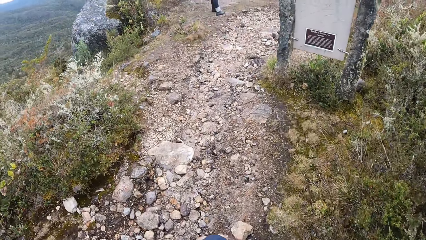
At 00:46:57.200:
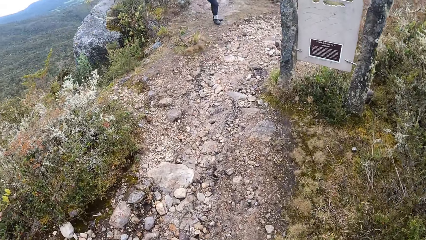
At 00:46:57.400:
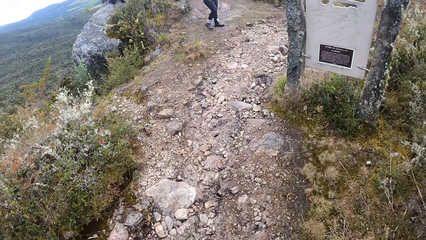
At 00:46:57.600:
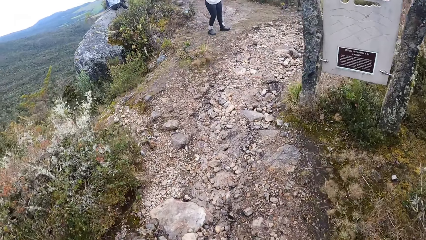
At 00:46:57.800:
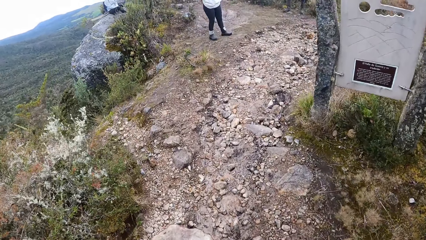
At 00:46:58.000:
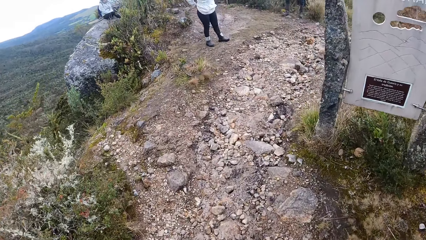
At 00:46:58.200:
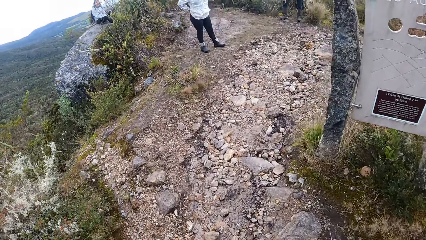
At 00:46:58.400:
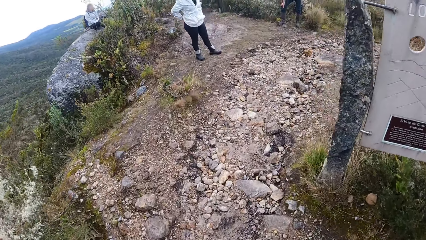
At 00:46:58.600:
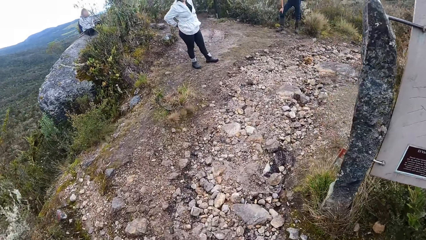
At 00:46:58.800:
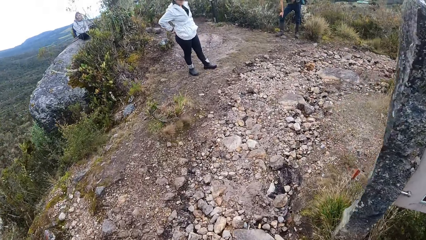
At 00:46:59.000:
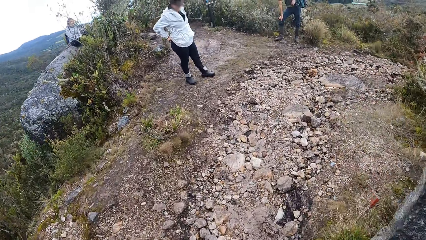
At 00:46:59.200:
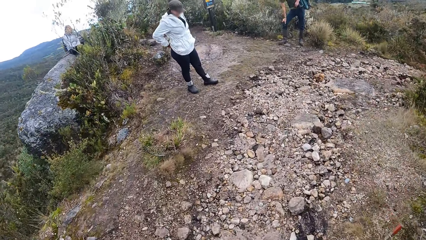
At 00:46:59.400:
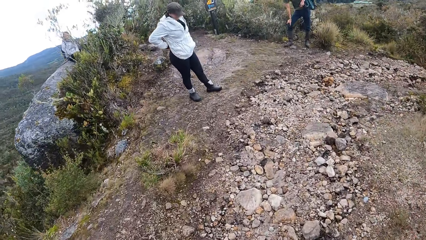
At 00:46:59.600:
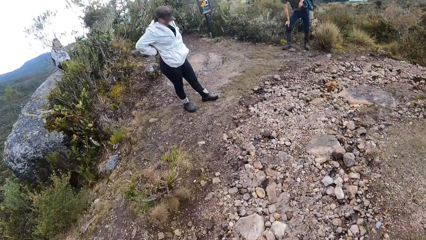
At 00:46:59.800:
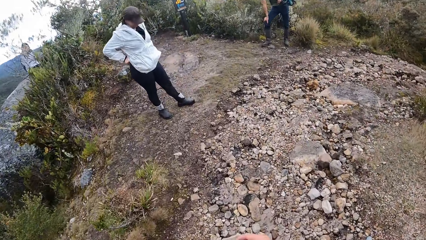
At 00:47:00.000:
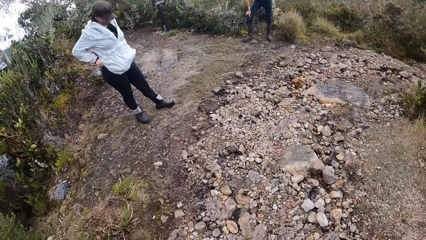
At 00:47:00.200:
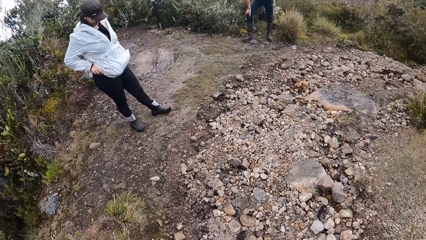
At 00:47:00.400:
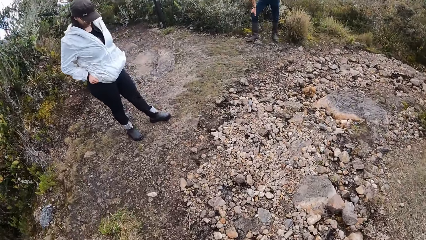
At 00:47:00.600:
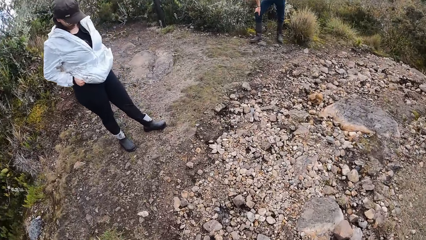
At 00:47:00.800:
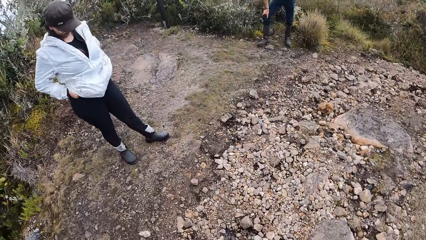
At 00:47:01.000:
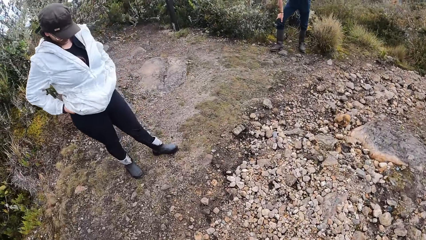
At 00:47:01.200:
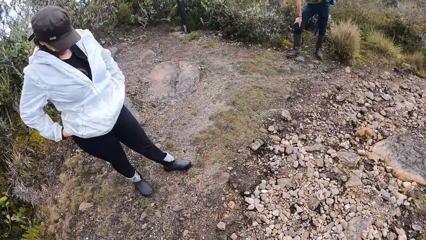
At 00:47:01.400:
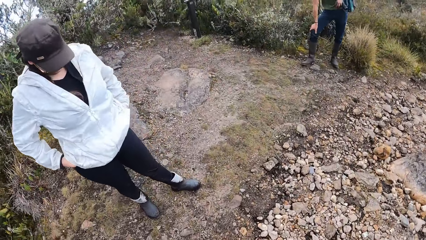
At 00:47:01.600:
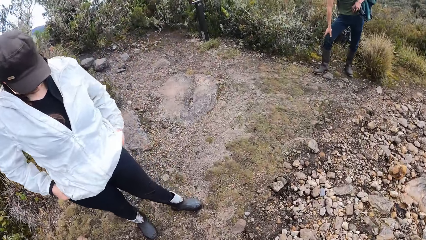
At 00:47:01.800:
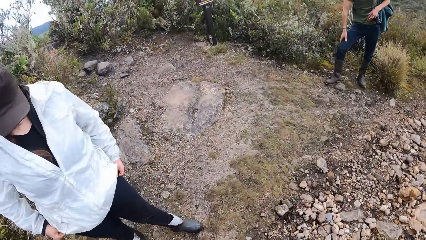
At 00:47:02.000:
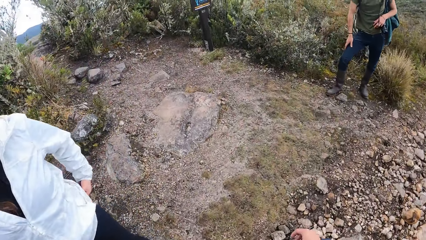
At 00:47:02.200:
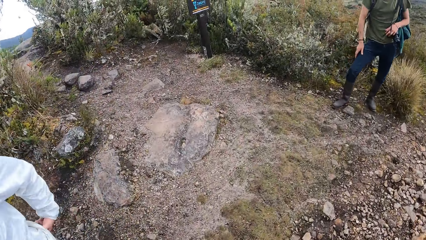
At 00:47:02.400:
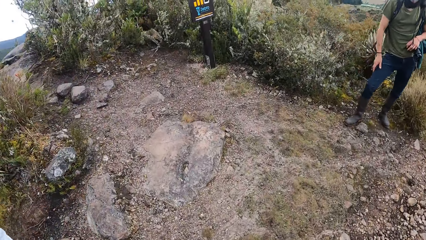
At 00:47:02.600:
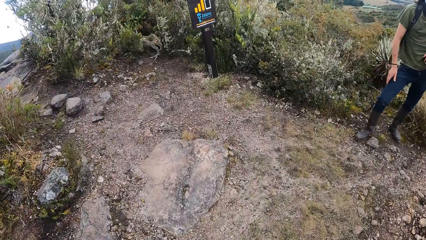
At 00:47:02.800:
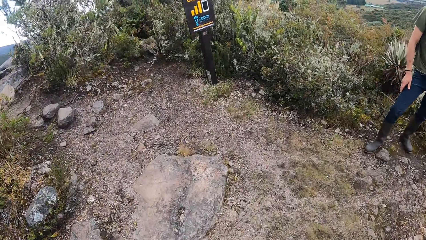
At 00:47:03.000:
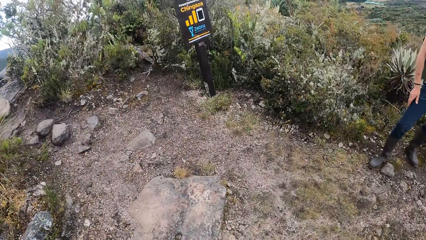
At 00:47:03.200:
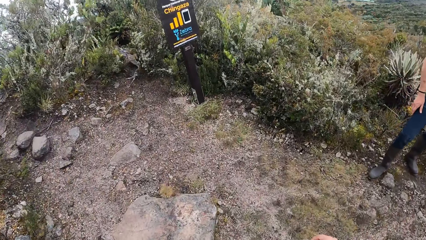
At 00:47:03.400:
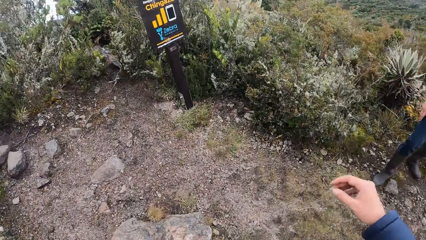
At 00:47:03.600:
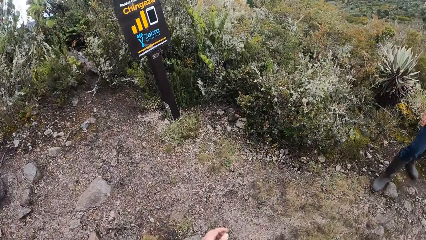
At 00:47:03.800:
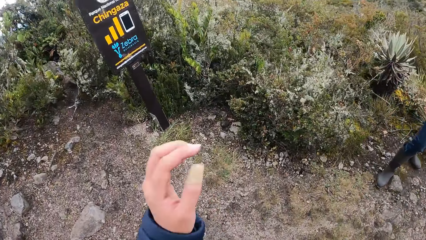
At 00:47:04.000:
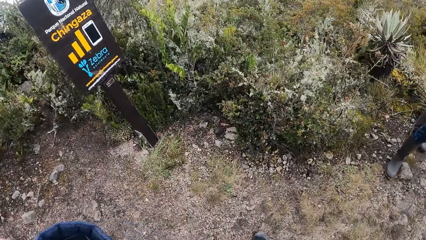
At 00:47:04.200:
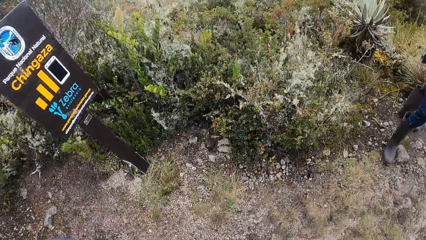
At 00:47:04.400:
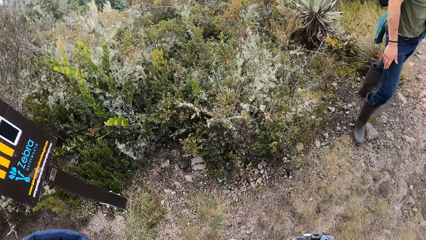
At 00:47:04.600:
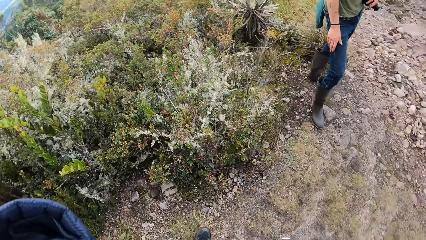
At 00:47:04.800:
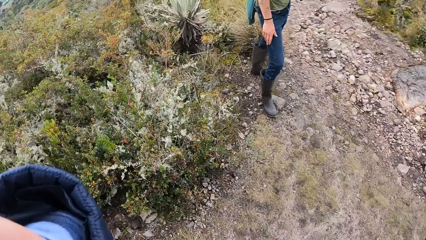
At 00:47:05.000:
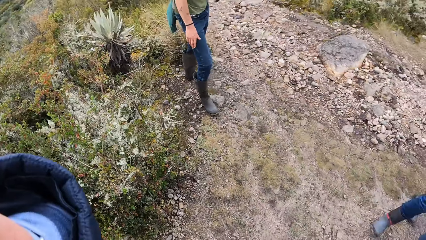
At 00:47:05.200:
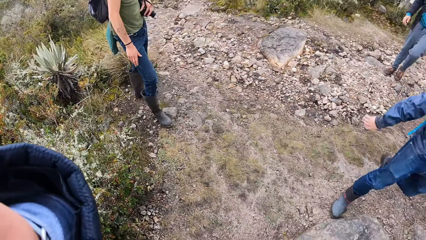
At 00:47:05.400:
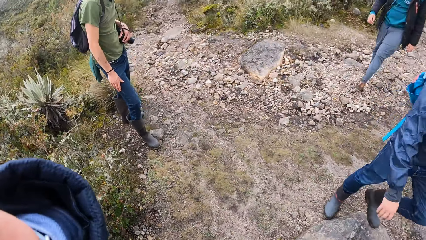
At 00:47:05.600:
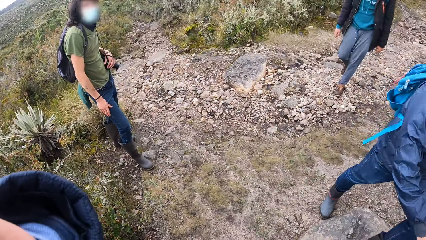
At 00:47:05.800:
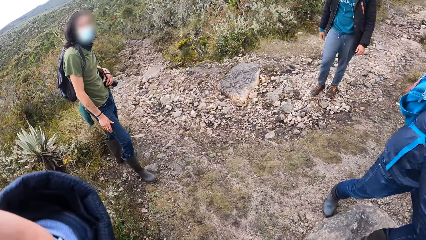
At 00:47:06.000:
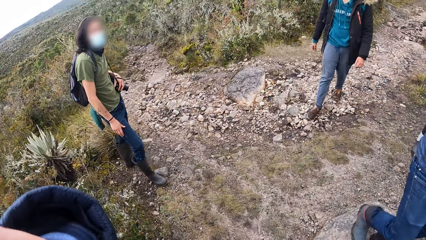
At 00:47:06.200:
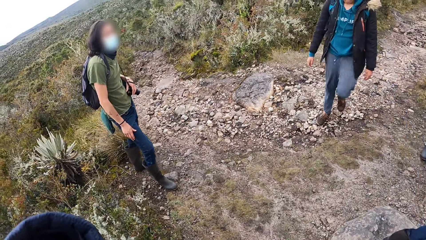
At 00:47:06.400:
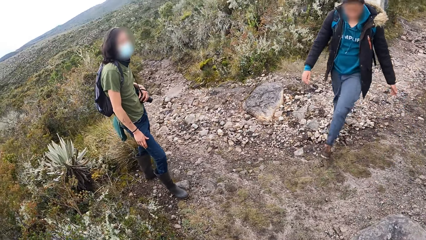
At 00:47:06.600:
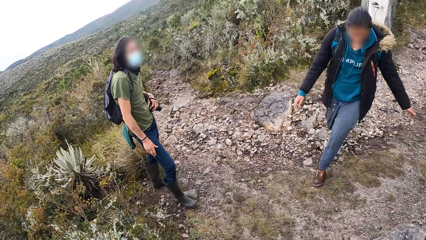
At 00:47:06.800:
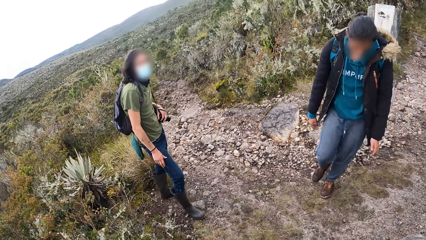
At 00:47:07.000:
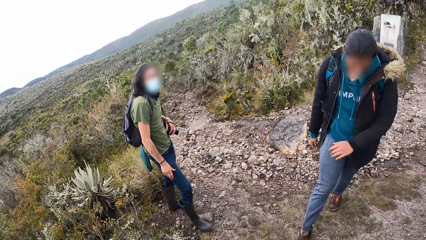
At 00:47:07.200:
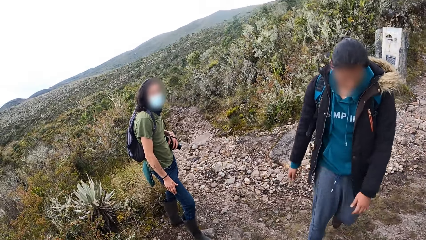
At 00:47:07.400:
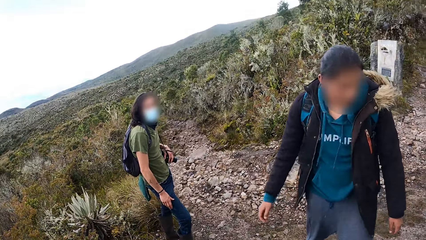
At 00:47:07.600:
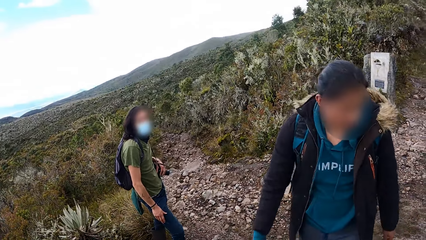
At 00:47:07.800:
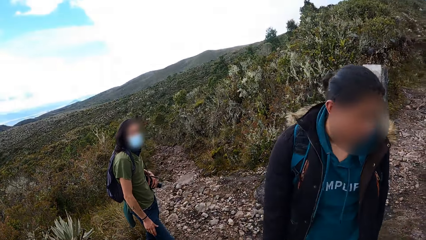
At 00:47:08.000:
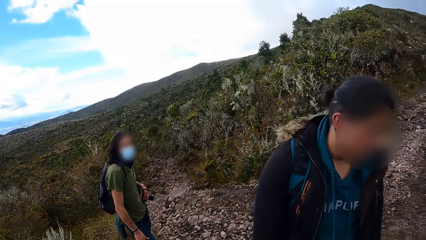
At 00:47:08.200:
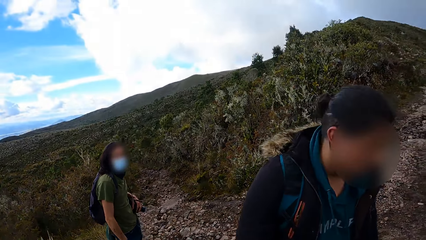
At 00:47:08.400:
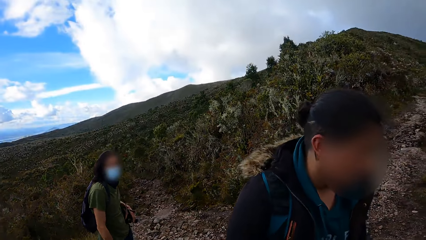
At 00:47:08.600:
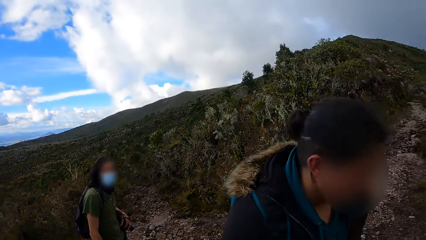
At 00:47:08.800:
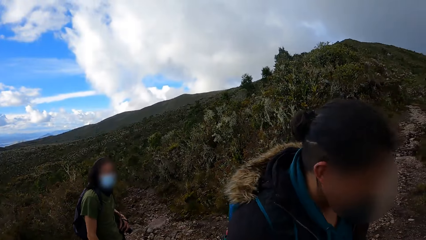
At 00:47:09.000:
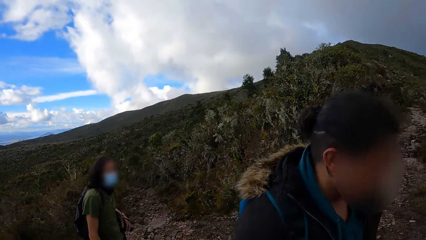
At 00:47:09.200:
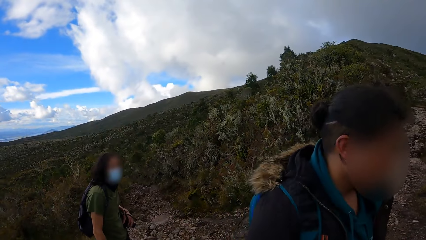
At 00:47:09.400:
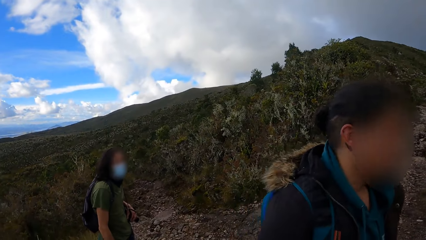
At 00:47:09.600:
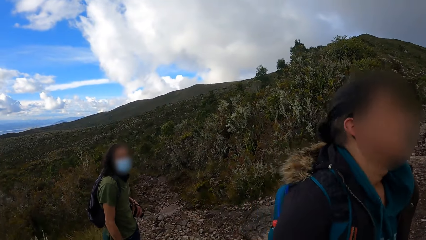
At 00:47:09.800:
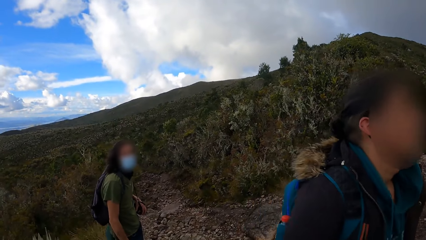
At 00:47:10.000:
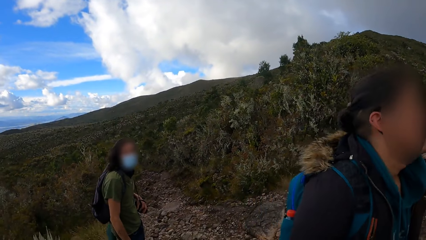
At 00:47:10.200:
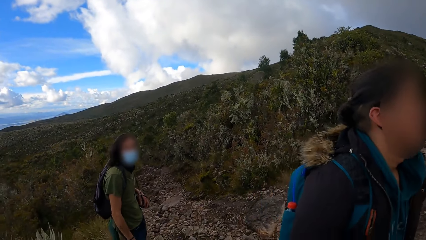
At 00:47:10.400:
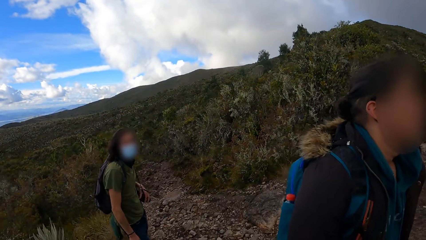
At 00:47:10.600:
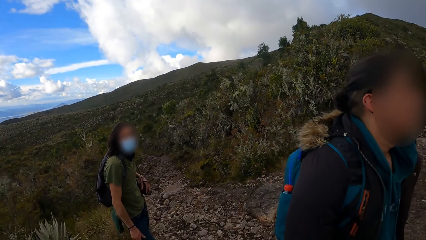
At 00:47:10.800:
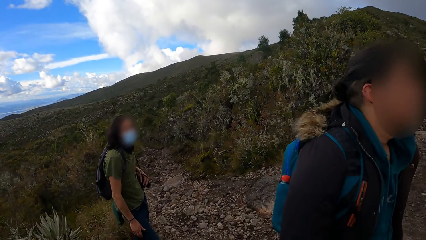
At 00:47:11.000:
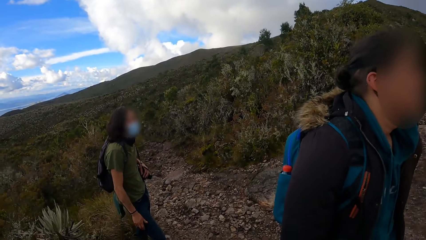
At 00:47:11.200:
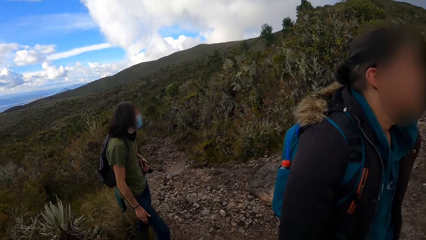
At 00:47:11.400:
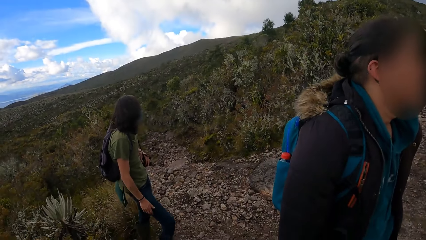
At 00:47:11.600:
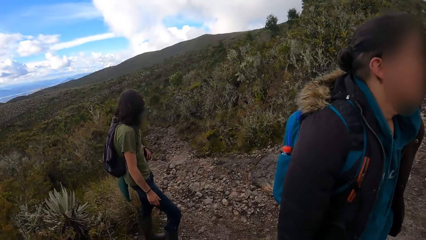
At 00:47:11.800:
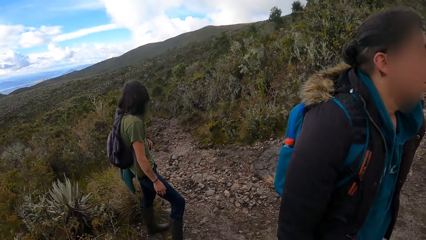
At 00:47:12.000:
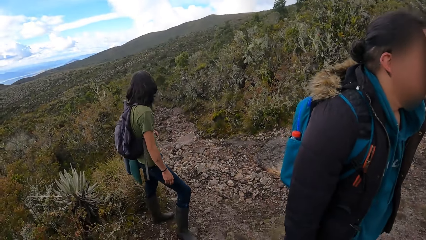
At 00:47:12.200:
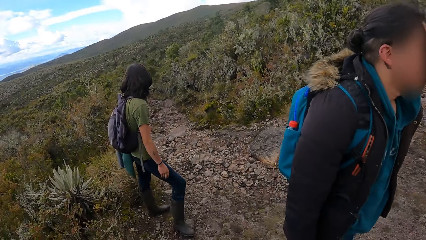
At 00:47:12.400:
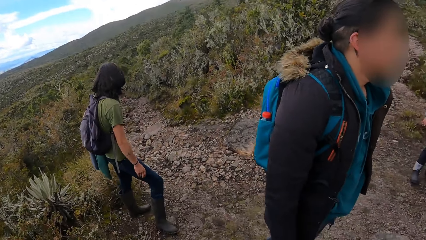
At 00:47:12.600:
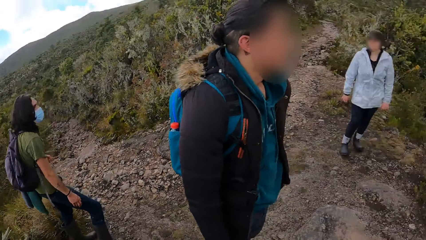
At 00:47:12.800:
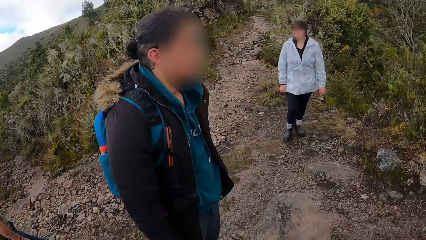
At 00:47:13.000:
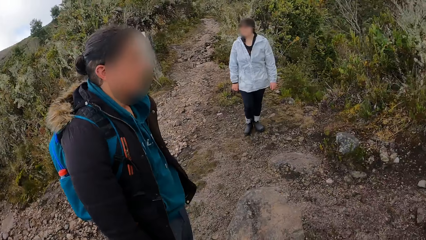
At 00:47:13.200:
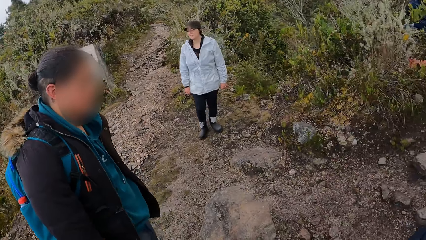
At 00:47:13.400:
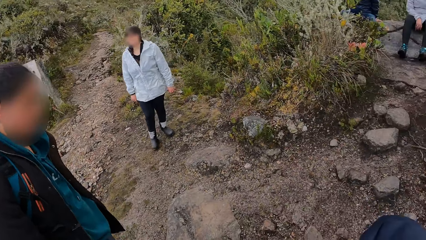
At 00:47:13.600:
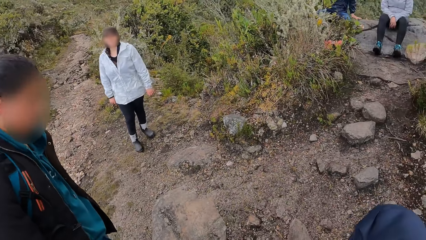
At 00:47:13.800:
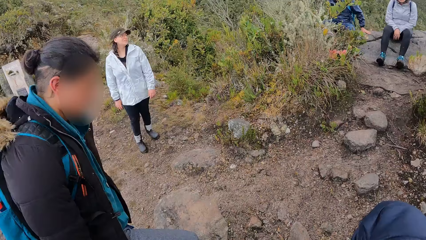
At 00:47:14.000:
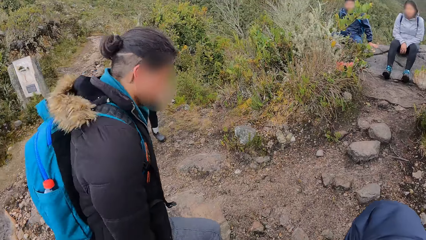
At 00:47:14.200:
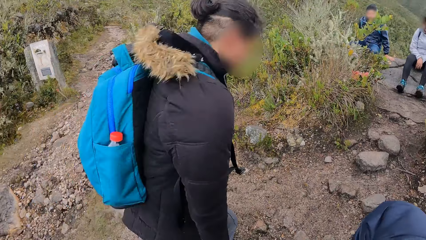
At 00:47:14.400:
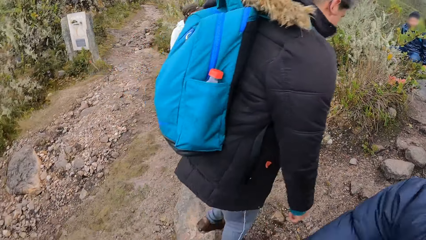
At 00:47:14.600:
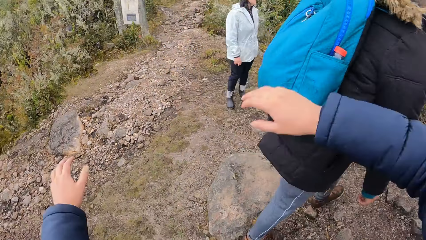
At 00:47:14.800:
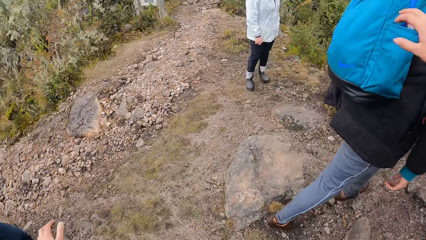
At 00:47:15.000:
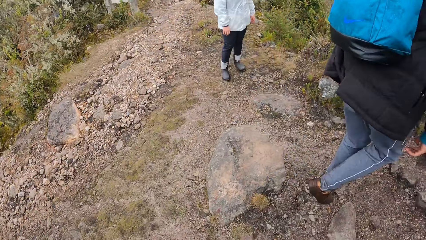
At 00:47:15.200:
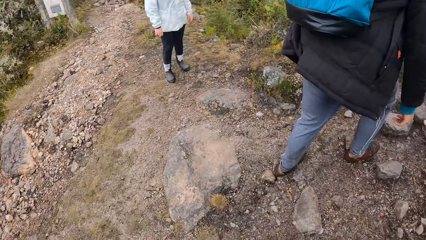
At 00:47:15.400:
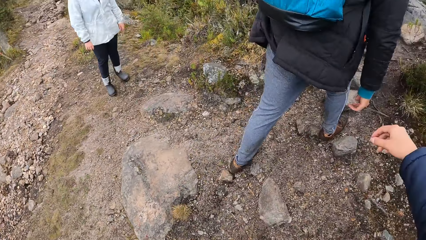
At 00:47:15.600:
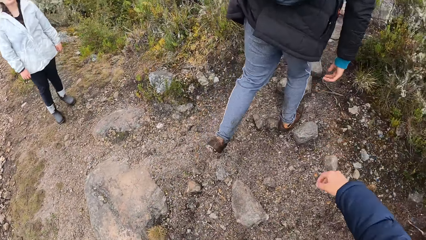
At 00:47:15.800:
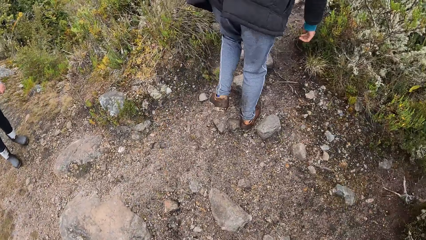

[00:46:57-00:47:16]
A lady pulls a trouser. The camera wearer walks around. They touch something. They turn around. They look around. A person walks around. Another person walks around. The camera wearer looks around.
